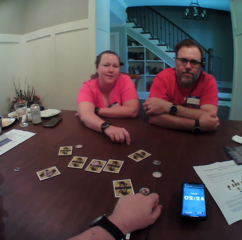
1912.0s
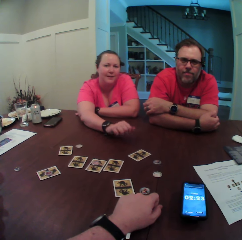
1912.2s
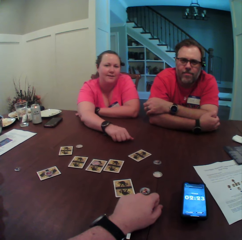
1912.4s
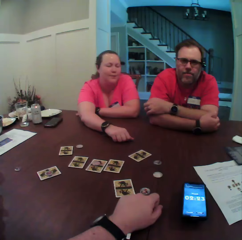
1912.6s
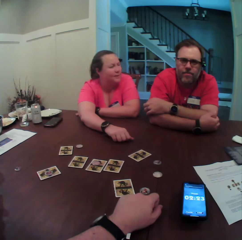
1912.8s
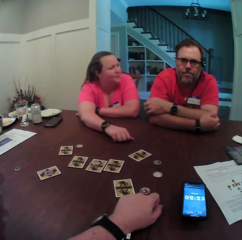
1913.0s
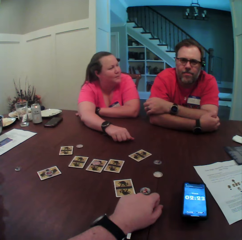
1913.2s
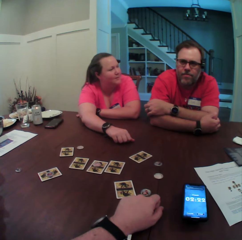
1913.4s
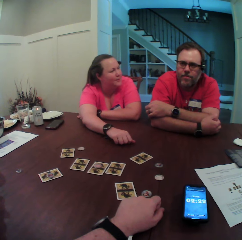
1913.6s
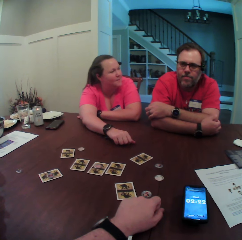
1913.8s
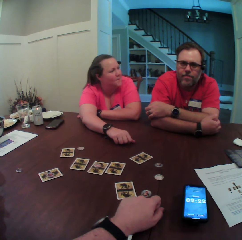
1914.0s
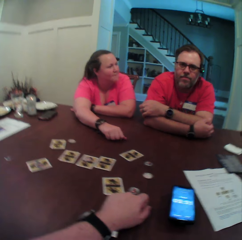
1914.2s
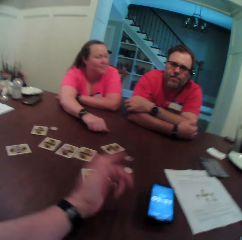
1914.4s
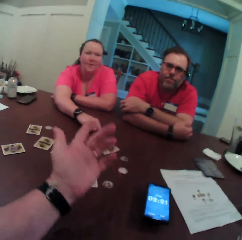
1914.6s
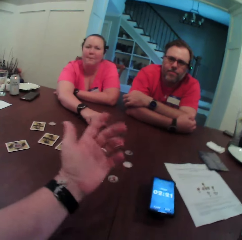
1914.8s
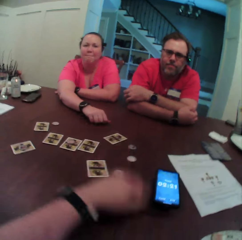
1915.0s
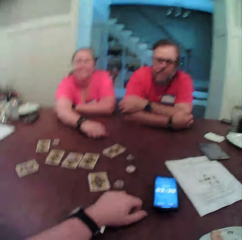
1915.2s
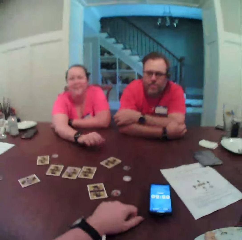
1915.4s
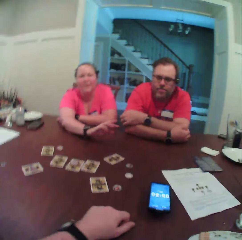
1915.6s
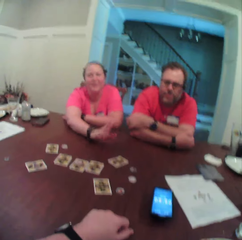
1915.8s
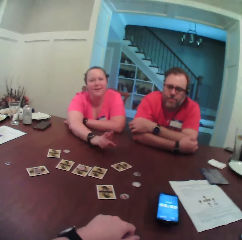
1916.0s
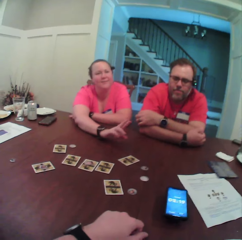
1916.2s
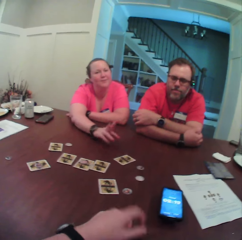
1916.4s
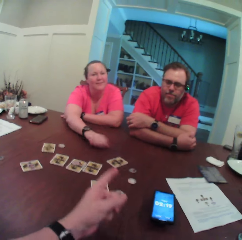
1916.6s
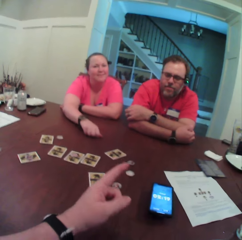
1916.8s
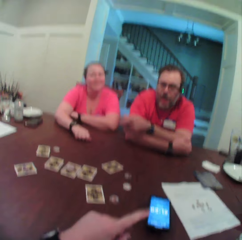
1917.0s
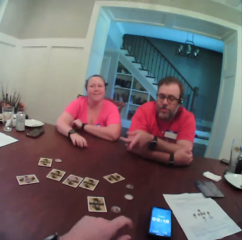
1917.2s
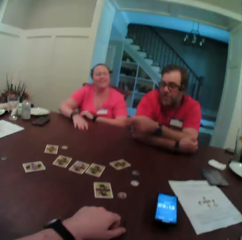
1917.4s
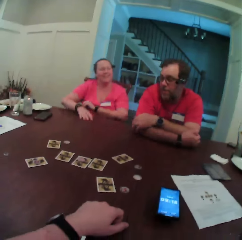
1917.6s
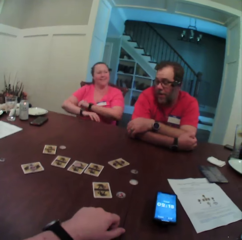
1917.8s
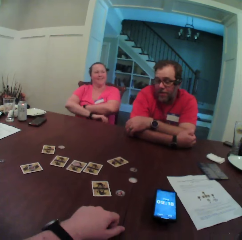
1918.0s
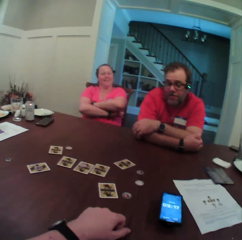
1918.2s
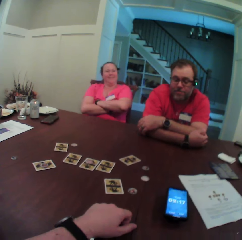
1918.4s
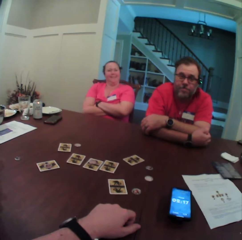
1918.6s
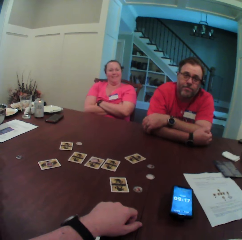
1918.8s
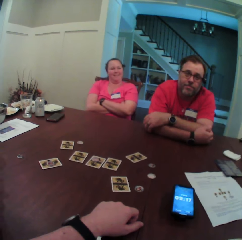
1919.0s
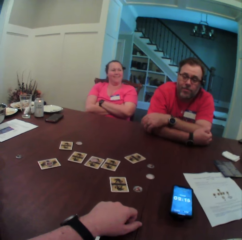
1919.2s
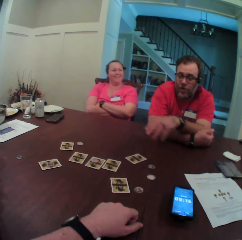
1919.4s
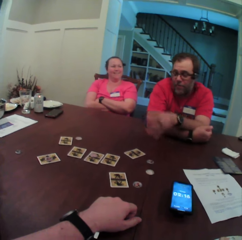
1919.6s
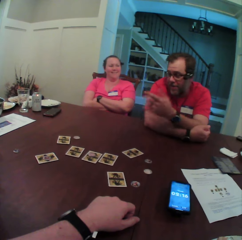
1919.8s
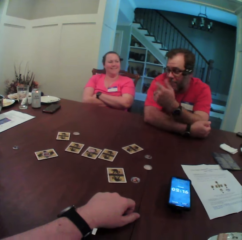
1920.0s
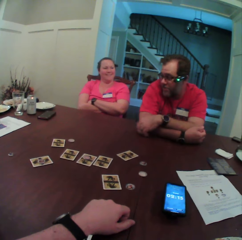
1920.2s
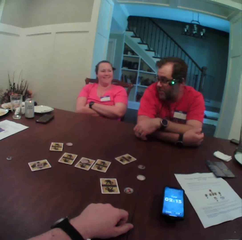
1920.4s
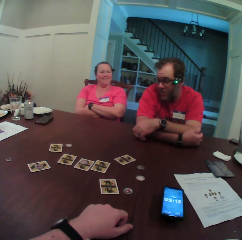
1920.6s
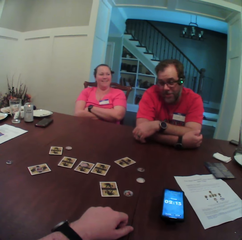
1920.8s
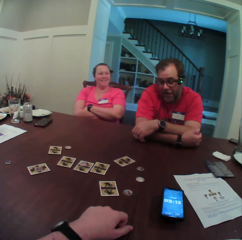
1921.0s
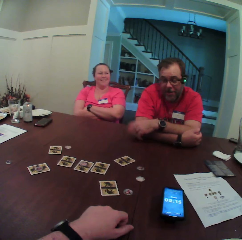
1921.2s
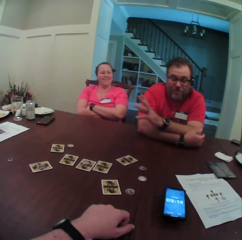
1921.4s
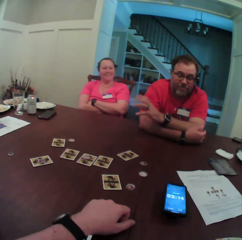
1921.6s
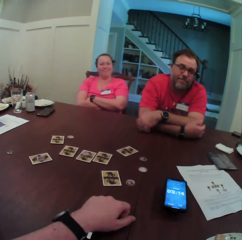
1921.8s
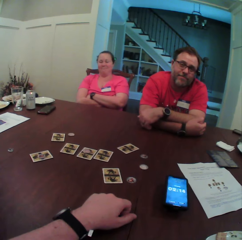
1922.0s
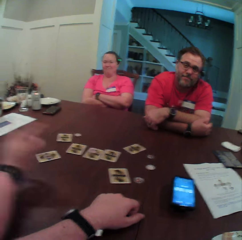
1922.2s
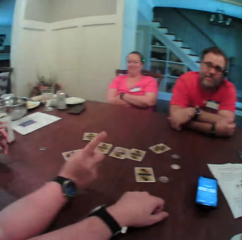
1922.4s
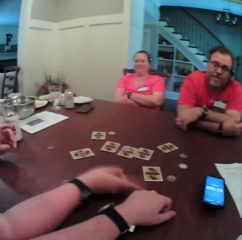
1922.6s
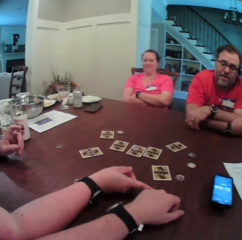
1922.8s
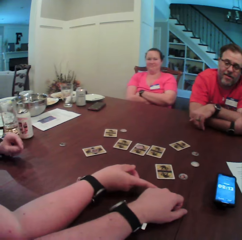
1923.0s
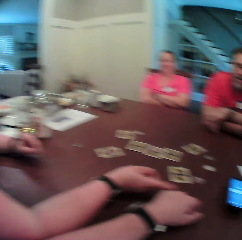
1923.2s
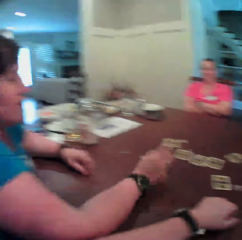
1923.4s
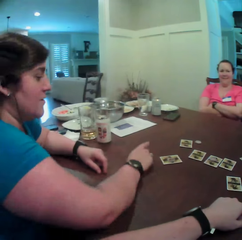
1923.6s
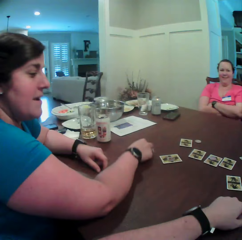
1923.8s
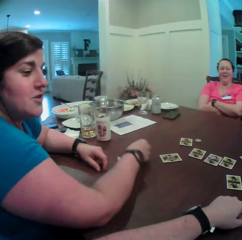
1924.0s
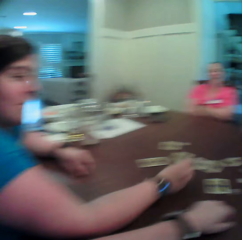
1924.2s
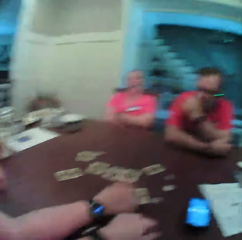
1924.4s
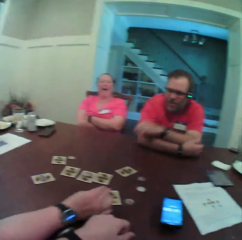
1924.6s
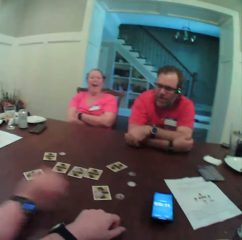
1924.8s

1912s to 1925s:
A woman speaks to a man. The woman speaks to the camera wearer. The man speaks to the woman. The woman folds her hands. The man speaks to another woman, the camera wearer and the first woman at the table. A person points at the card. The other woman speaks to the first woman, the camera wearer and the man at the table.

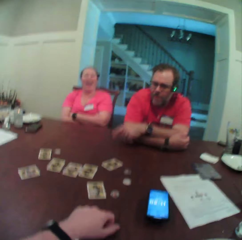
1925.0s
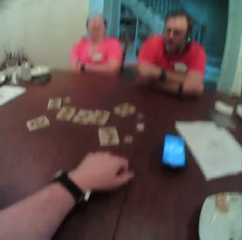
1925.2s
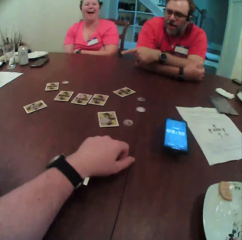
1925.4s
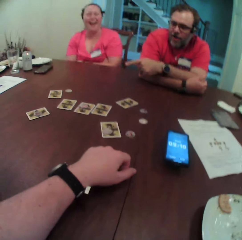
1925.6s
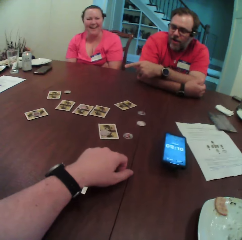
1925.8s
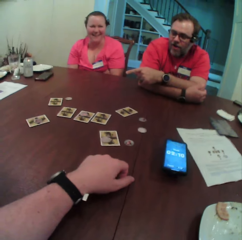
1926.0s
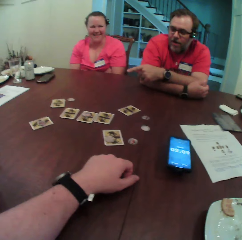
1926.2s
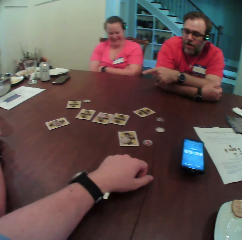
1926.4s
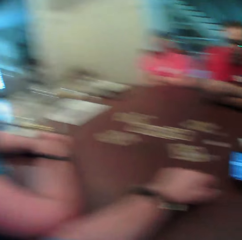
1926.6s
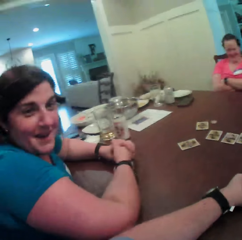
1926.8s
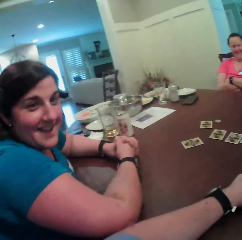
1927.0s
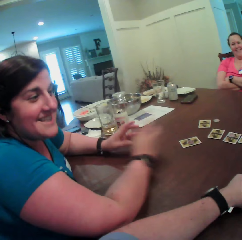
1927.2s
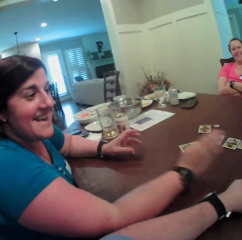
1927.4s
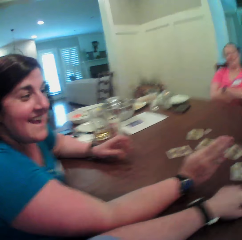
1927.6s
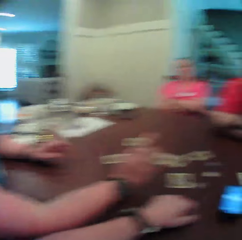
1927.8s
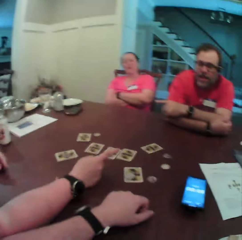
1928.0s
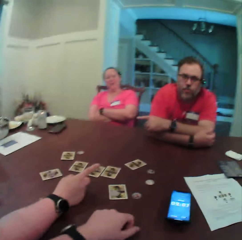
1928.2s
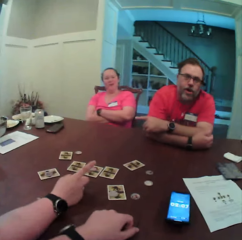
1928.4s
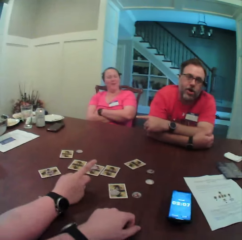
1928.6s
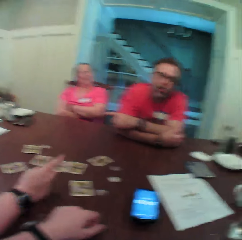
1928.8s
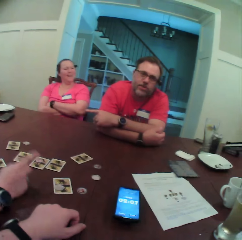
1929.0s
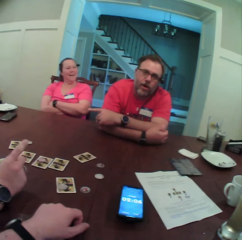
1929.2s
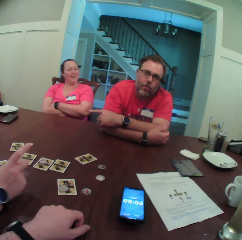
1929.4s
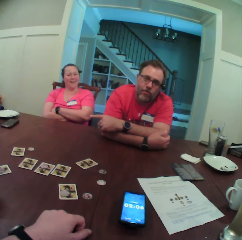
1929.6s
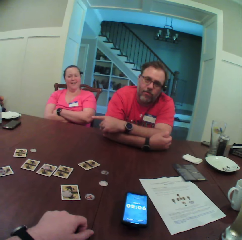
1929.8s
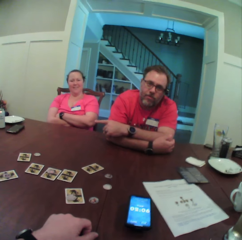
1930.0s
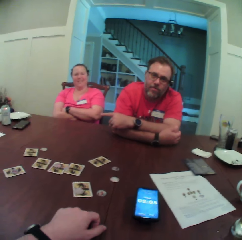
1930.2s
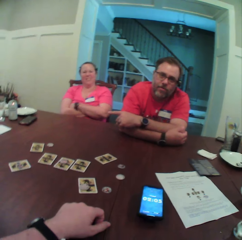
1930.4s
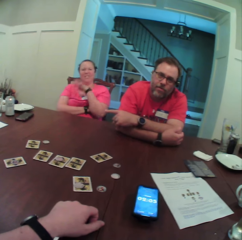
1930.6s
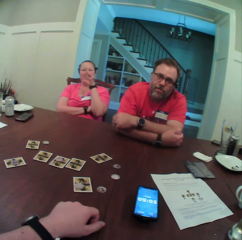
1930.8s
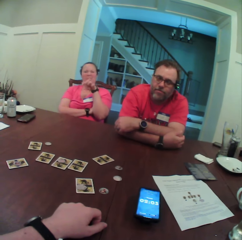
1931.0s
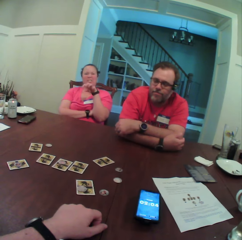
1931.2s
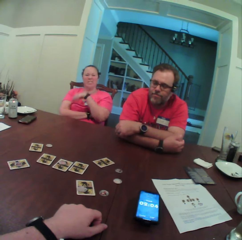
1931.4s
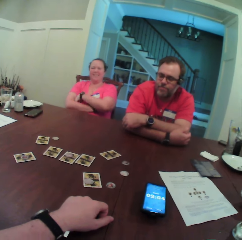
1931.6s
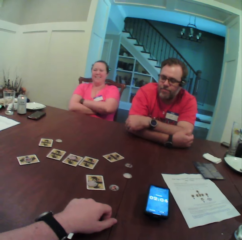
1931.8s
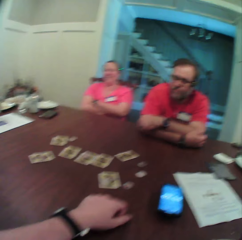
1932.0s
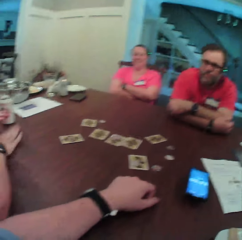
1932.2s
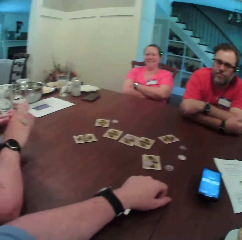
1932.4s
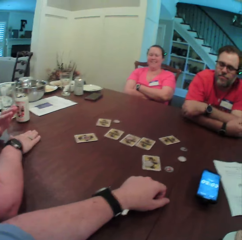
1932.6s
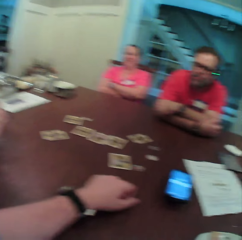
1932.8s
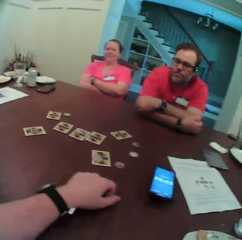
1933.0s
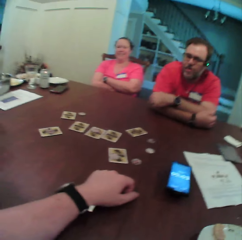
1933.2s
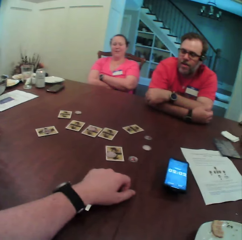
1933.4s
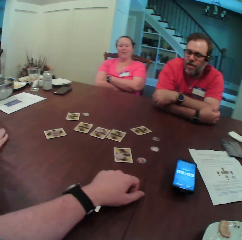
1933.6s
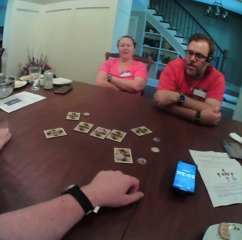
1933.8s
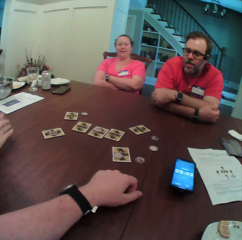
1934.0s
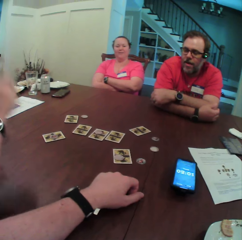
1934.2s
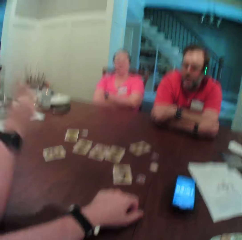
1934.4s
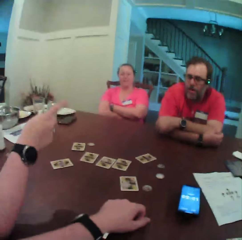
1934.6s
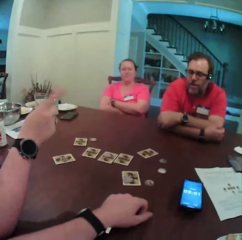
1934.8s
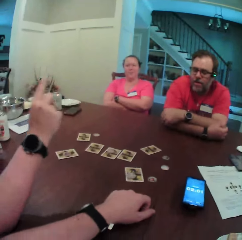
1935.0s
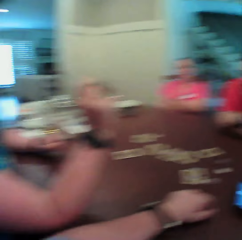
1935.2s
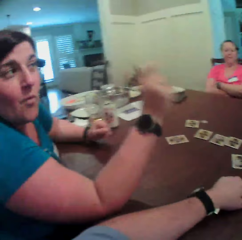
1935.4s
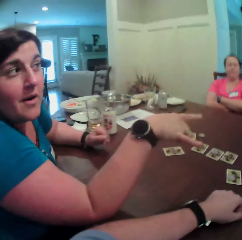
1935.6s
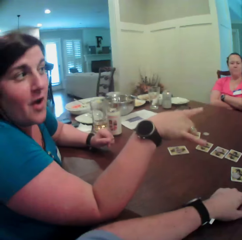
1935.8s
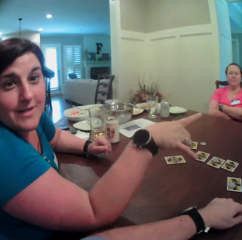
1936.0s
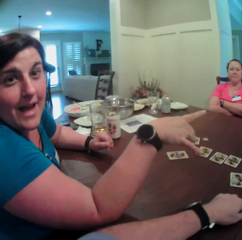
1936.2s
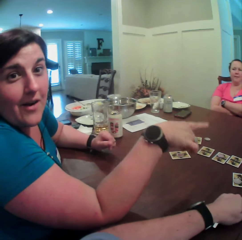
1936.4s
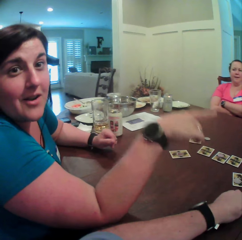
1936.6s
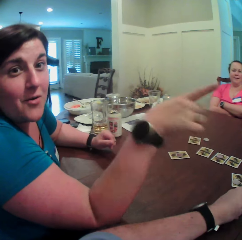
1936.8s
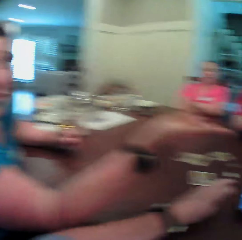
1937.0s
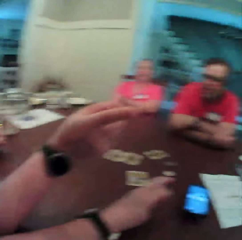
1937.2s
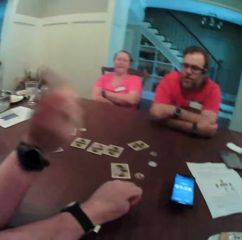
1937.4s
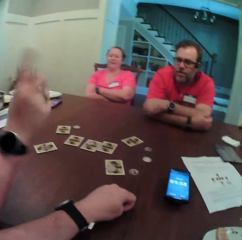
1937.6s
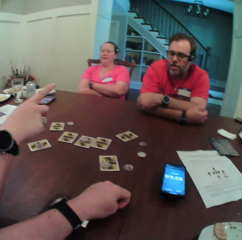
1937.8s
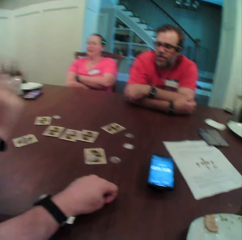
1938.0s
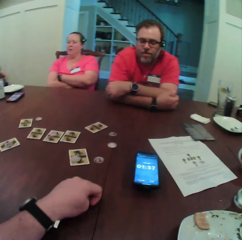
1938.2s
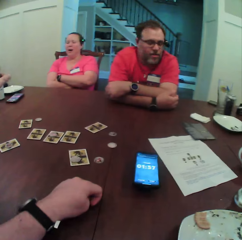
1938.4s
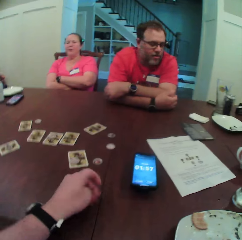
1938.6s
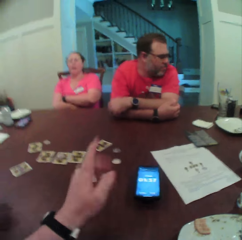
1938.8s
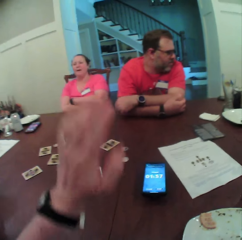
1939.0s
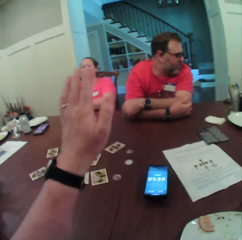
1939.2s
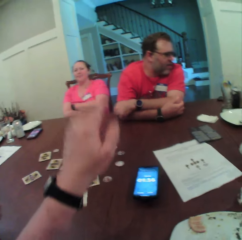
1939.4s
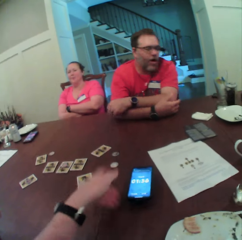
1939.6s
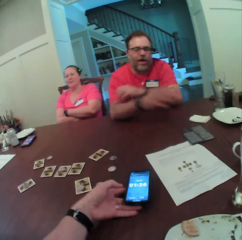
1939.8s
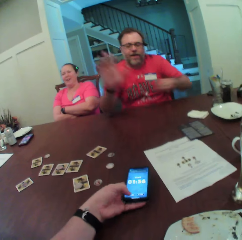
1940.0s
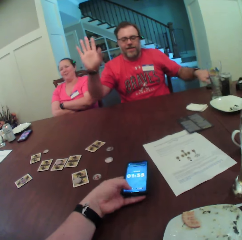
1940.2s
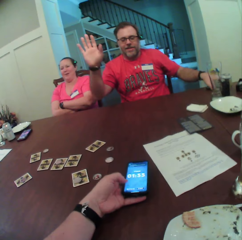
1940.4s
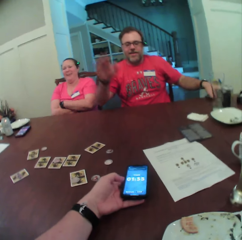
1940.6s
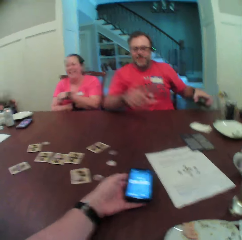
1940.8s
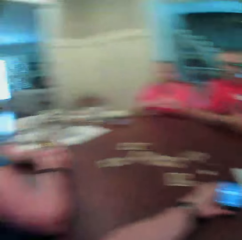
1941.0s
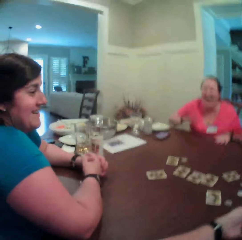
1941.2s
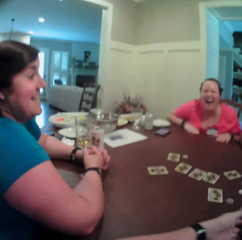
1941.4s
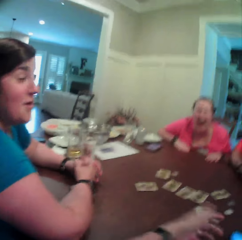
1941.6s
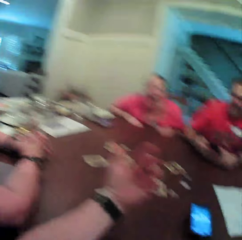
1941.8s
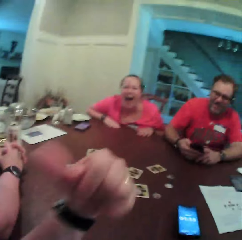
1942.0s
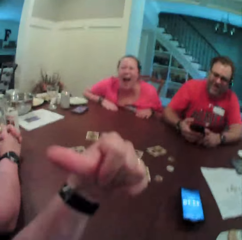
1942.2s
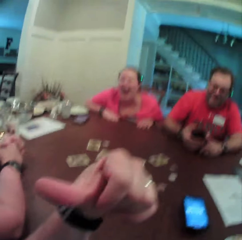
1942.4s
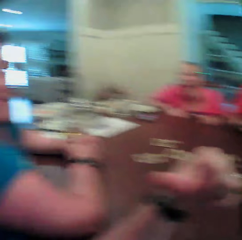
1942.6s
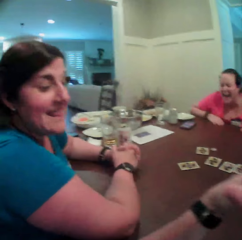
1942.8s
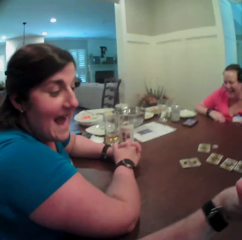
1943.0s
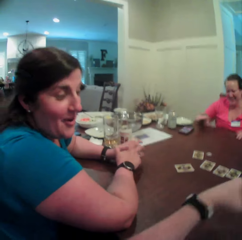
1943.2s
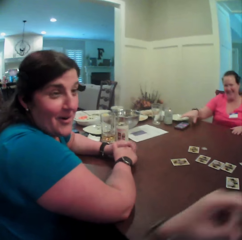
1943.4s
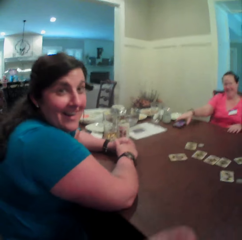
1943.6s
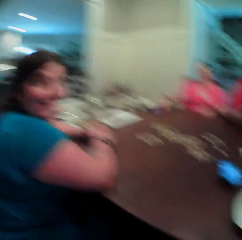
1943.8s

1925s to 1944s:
A man speaks to a woman, the camera wearer and another woman at the table. The first woman speaks to the other woman, the camera wearer and the man at the table. The man speaks to the first woman, the camera wearer and the other woman at the table. The other woman speaks to the first woman, the camera wearer and the man at the table. A woman beats the table with her hands. The first woman speaks to the camera wearer, the other woman and the man at the table. The other woman speaks to the first woman, the camera wearer and the man at the table. The camera wearer operates a phone with his left hand on the table. The man speaks to the first woman, the other woman and the camera wearer at the table. The man takes a phone from the table with his left hand. The first woman speaks to the camera wearer, the other woman and the man at the table. The man operates the phone with his hands. The camera wearer speaks to the first woman.
